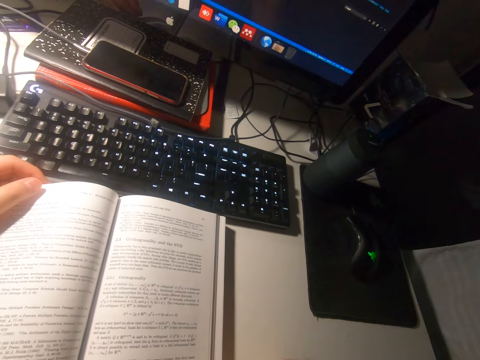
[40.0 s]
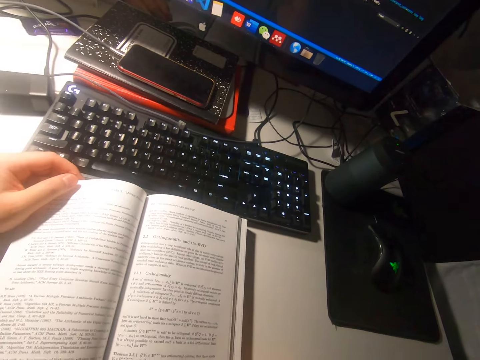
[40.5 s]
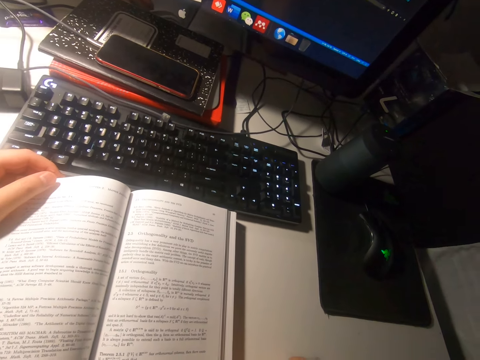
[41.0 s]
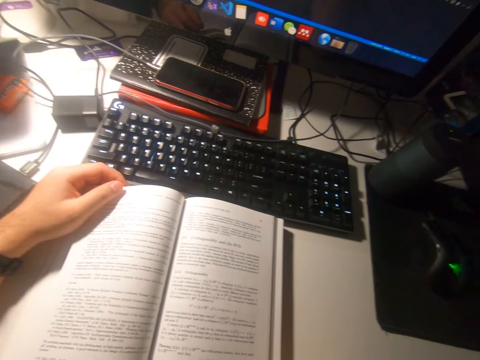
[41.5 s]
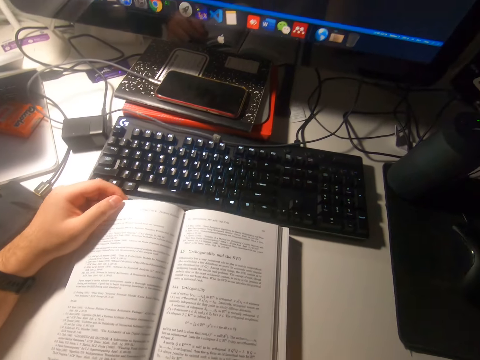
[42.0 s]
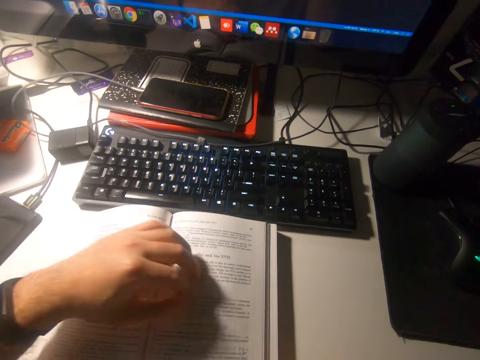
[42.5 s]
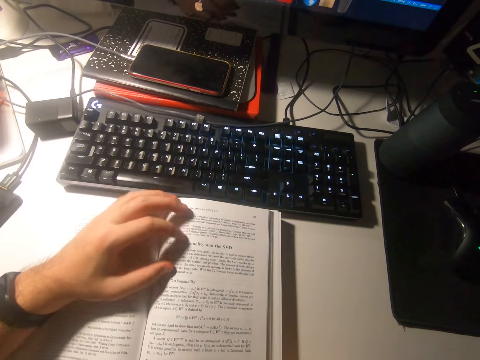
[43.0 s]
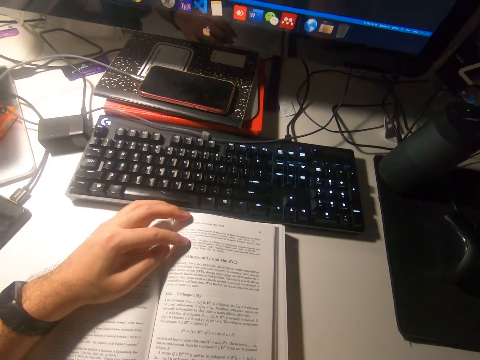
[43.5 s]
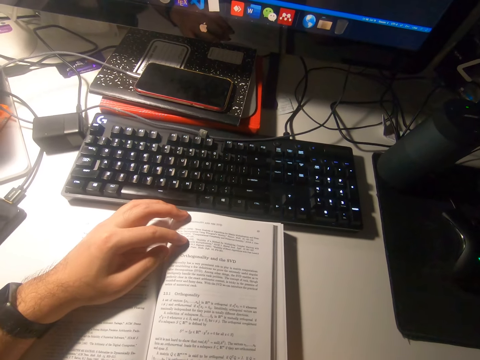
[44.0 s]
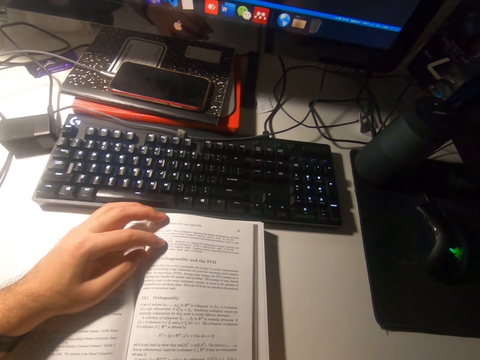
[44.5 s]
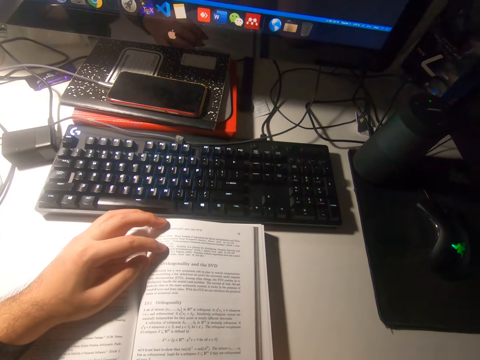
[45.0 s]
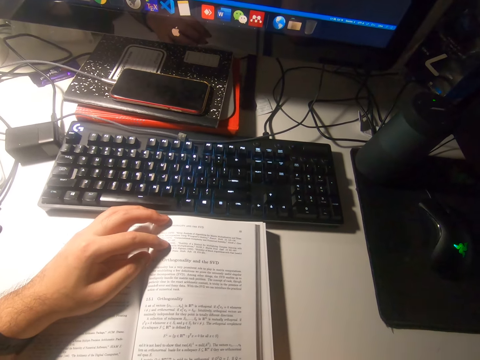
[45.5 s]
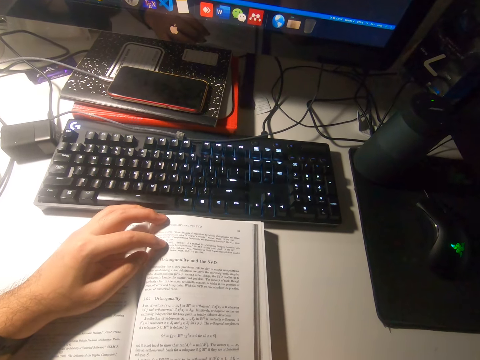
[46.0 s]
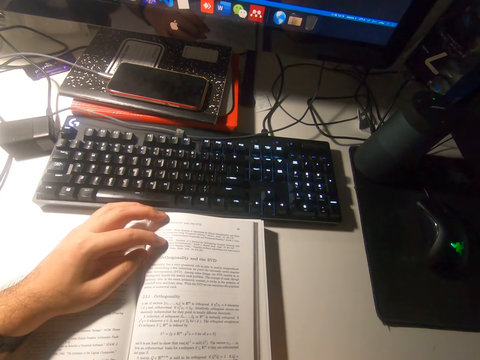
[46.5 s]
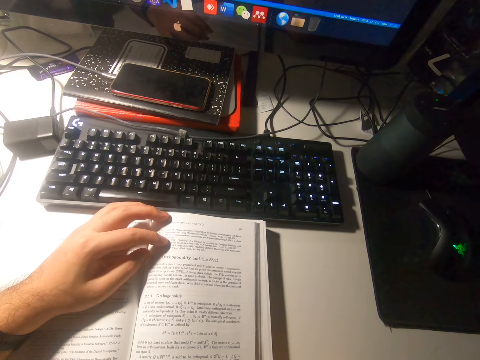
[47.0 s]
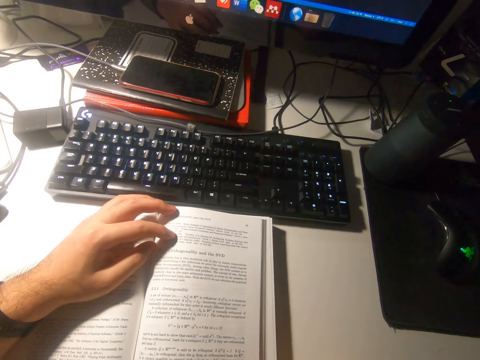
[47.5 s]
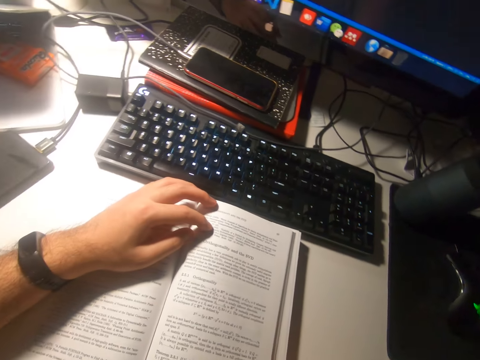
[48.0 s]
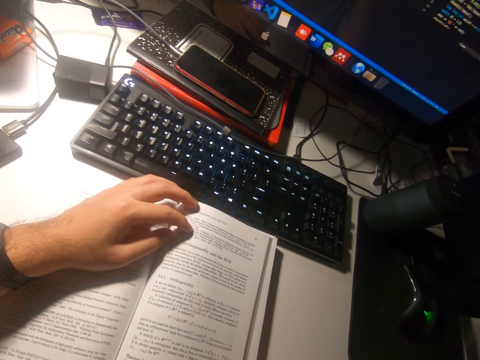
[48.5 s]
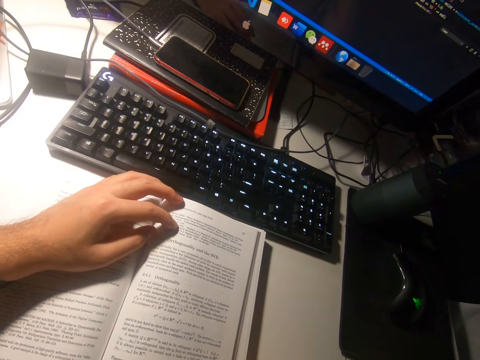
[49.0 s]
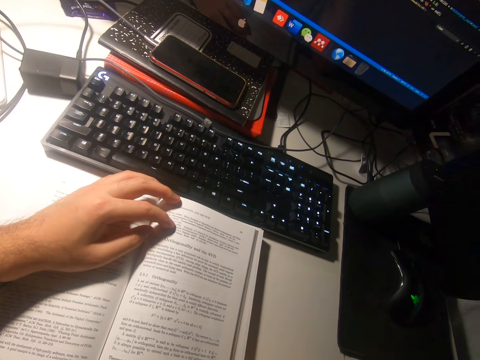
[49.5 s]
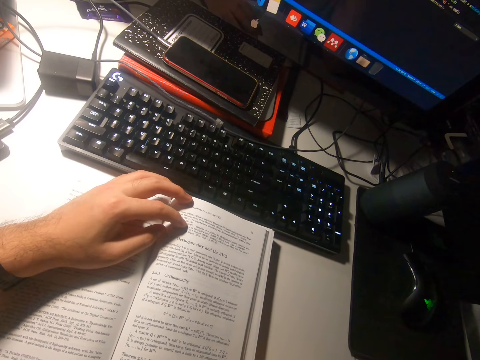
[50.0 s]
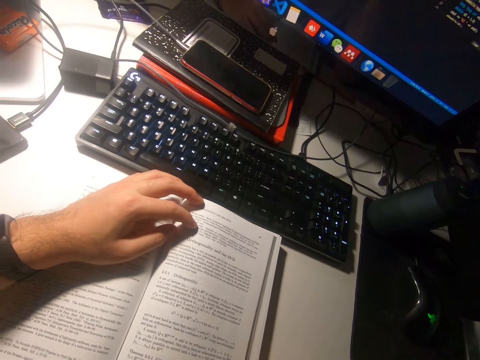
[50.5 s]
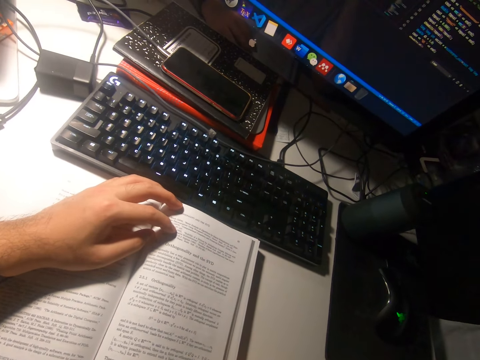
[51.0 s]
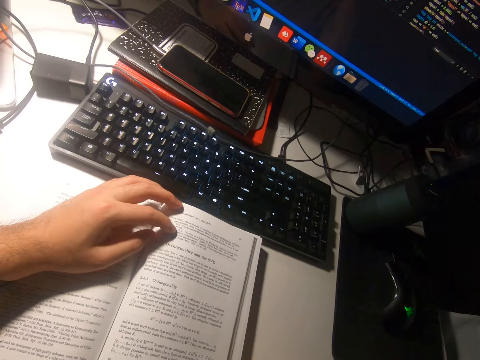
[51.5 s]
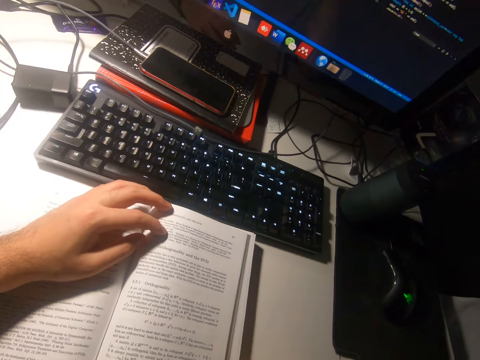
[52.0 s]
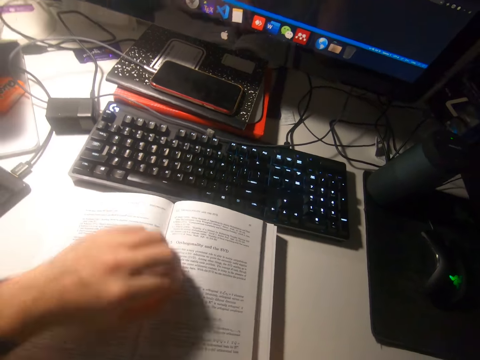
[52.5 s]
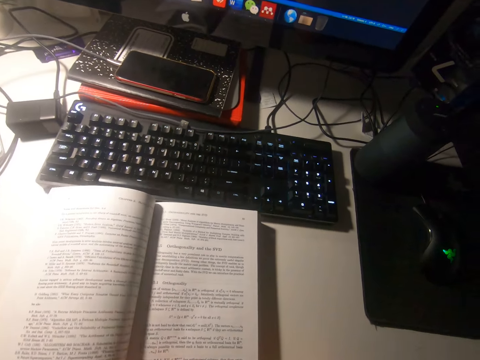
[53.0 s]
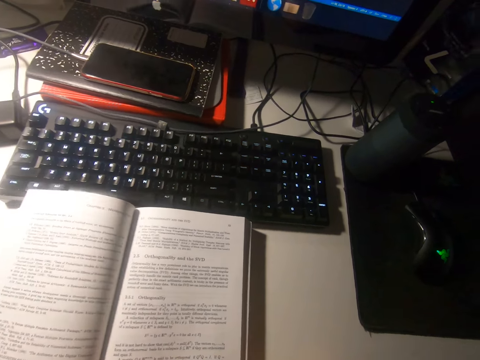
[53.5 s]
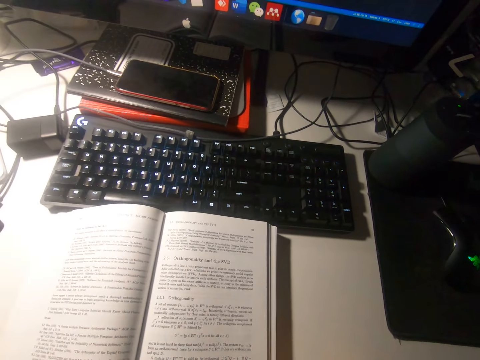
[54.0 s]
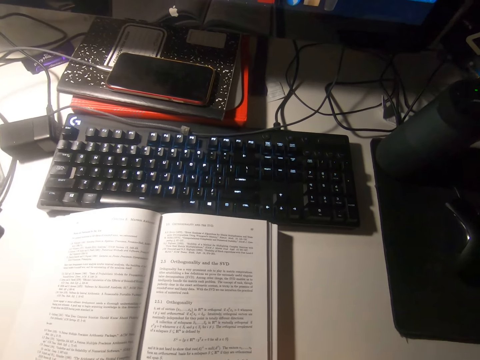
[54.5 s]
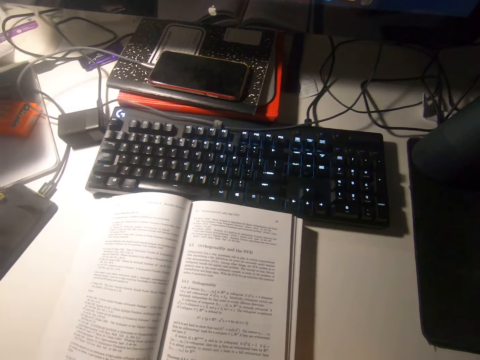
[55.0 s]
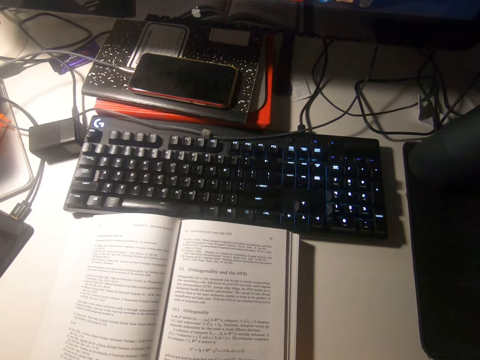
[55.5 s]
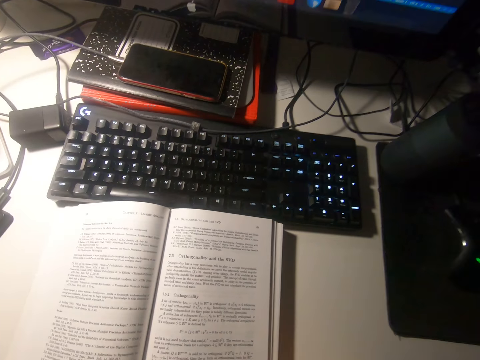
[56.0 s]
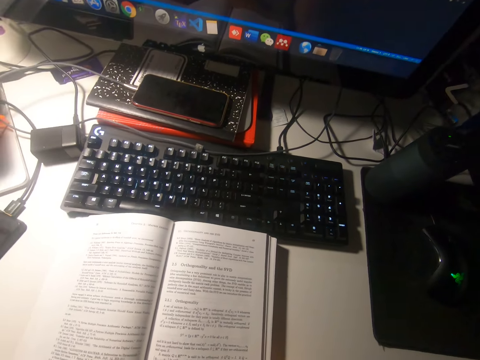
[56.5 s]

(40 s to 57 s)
The camera wearer puts his left hand on the book. He holds the book. He reads the book. He lifts a hand from the book.

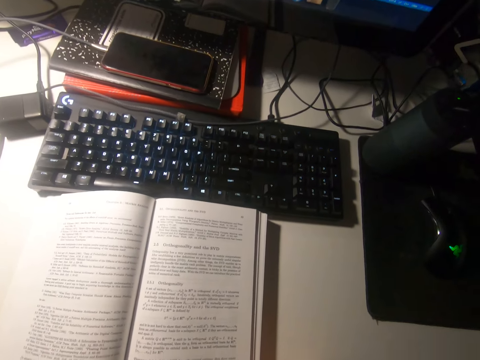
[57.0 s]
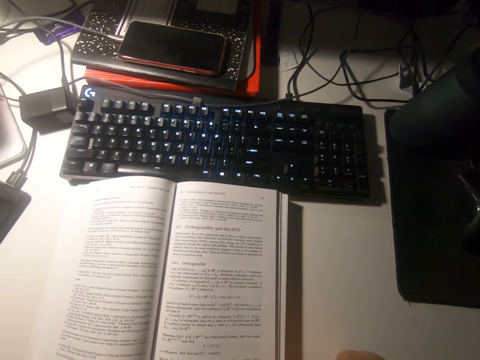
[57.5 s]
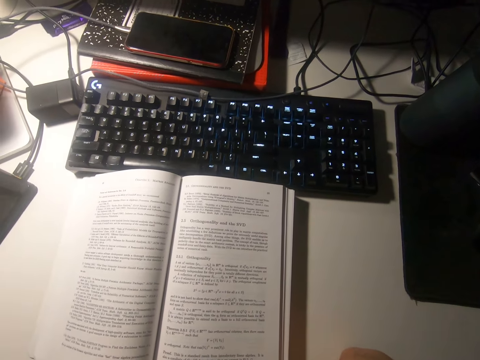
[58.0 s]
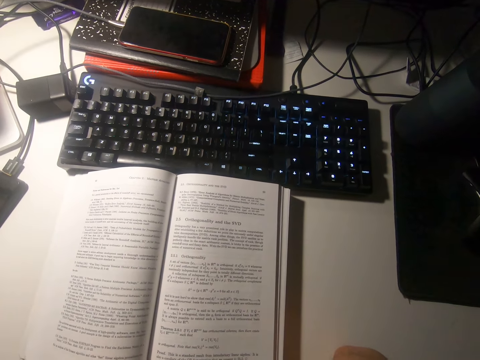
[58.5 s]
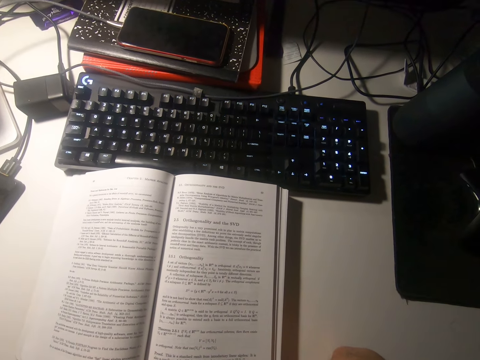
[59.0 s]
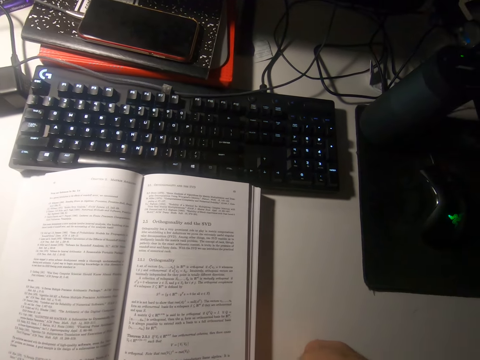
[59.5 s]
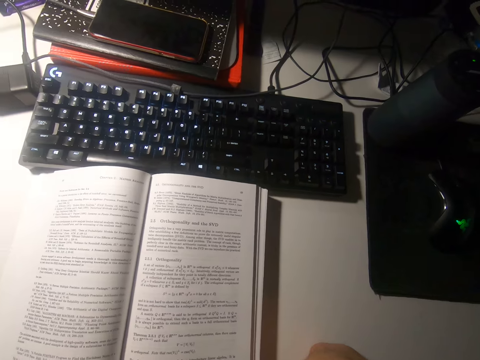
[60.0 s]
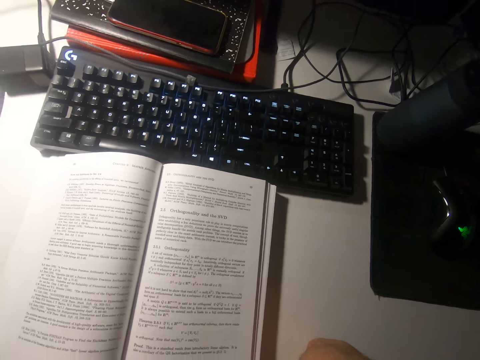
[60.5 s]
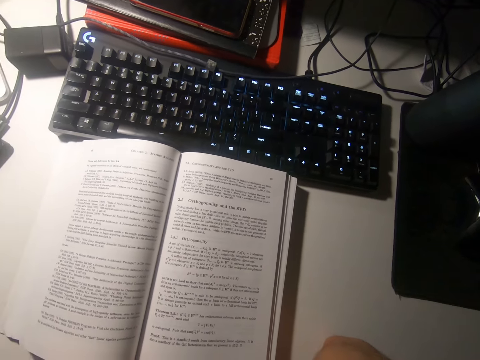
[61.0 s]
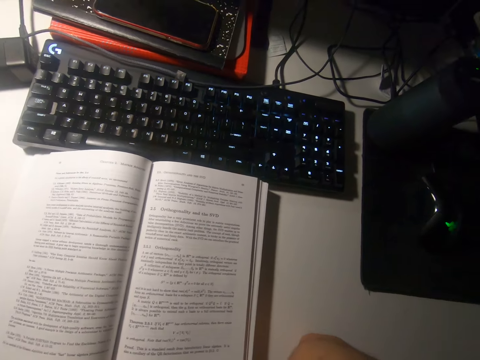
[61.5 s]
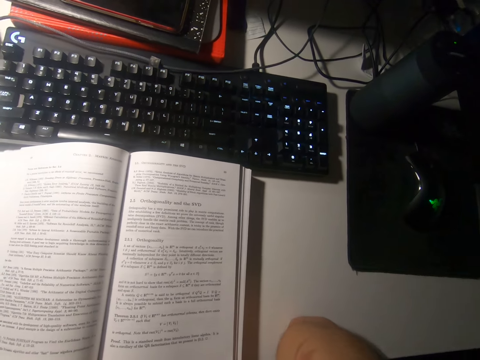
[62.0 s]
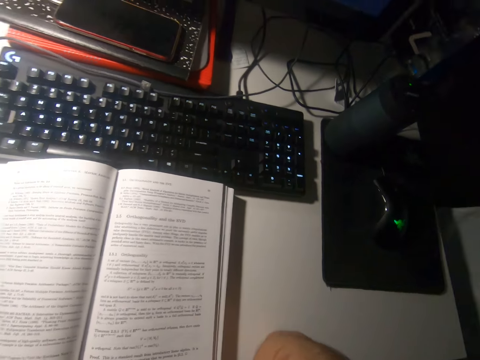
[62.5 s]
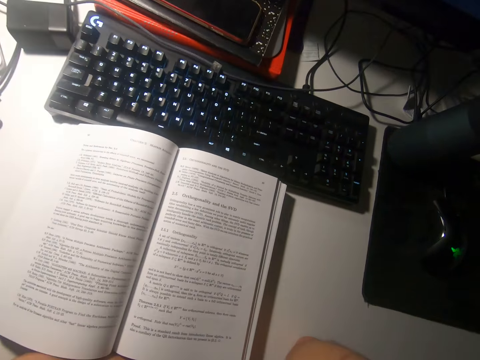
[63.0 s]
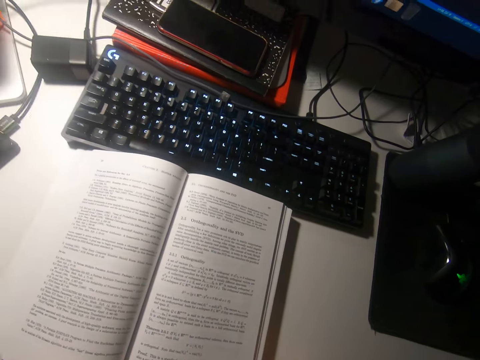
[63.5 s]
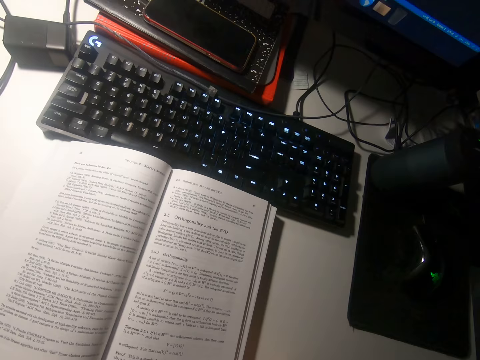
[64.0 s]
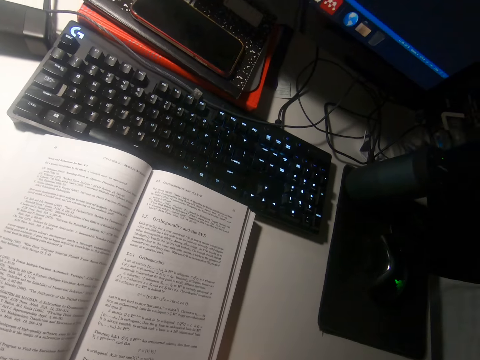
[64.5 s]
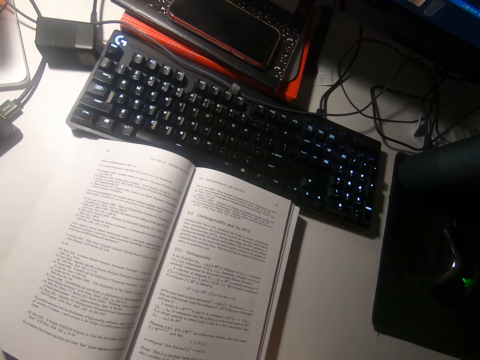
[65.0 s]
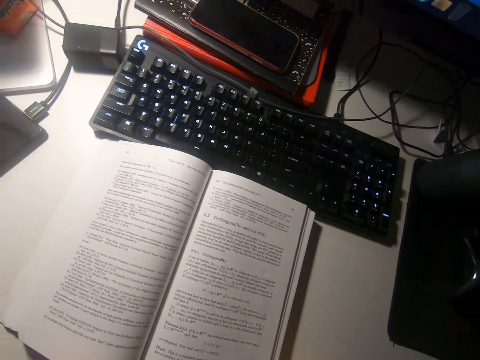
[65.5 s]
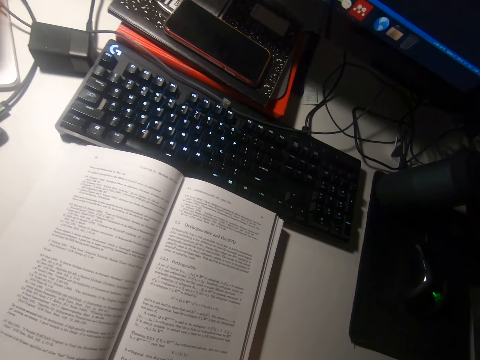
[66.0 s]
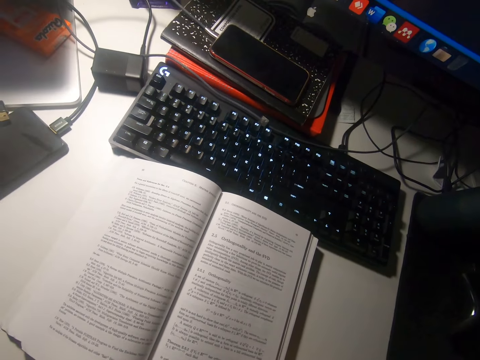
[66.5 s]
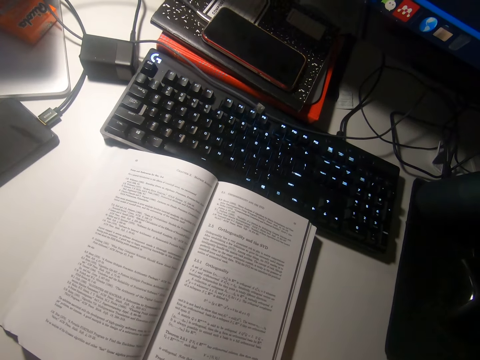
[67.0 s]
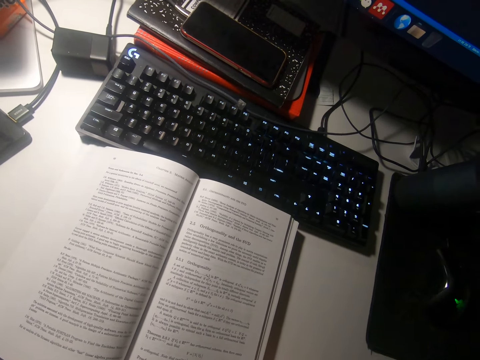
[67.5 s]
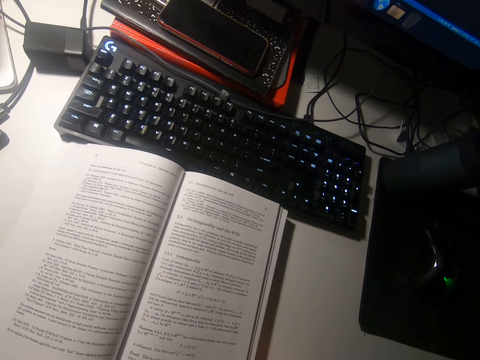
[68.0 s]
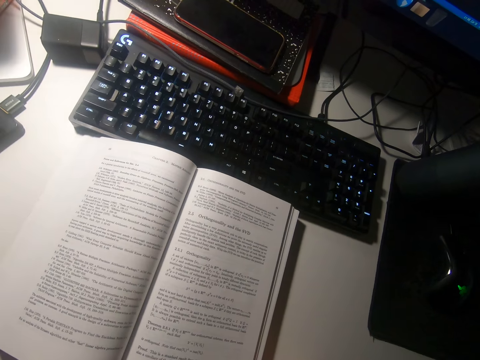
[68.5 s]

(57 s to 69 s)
The camera wearer looks around.
